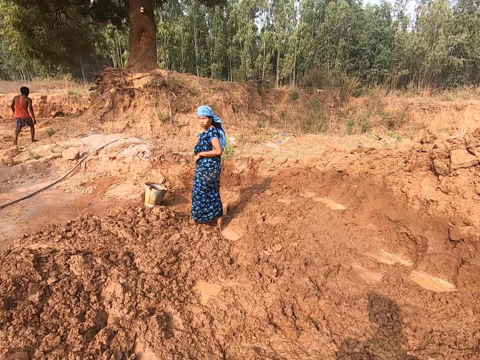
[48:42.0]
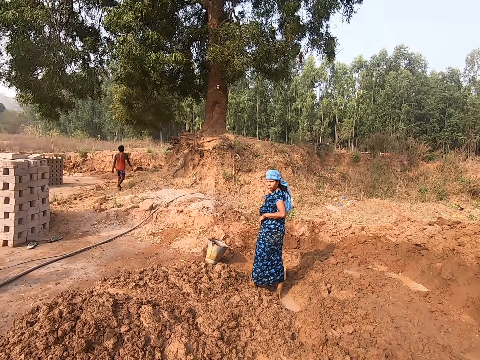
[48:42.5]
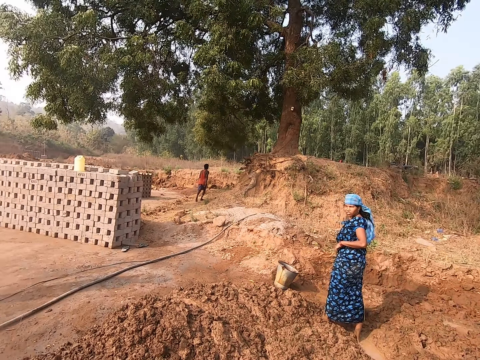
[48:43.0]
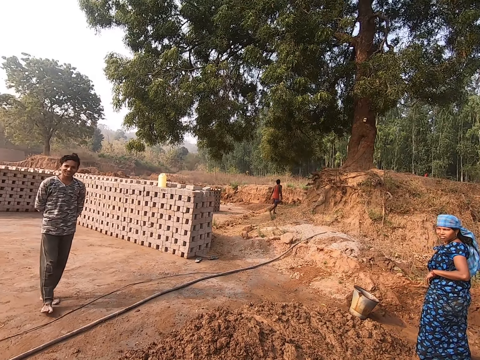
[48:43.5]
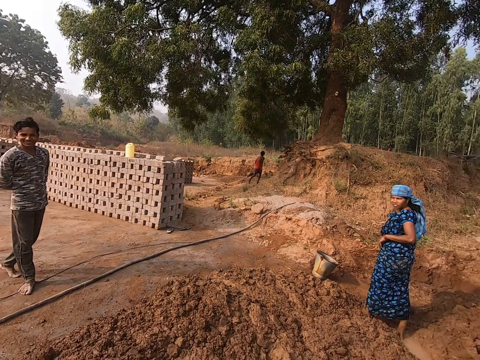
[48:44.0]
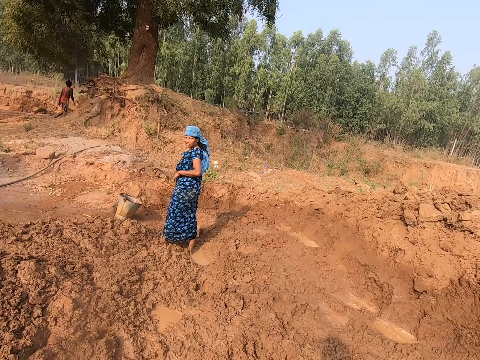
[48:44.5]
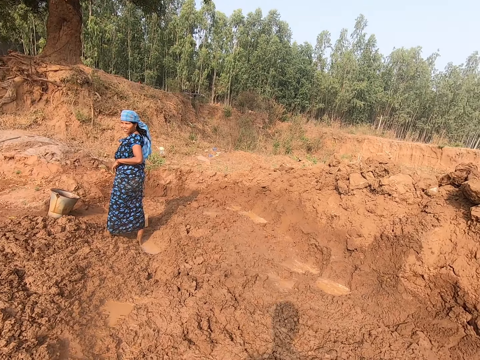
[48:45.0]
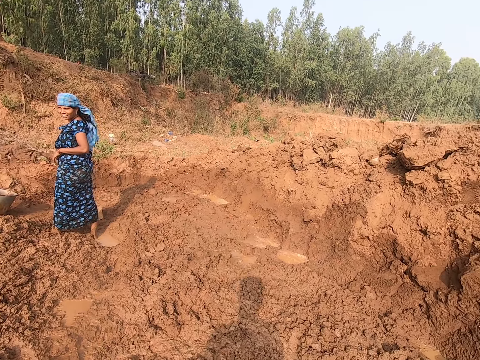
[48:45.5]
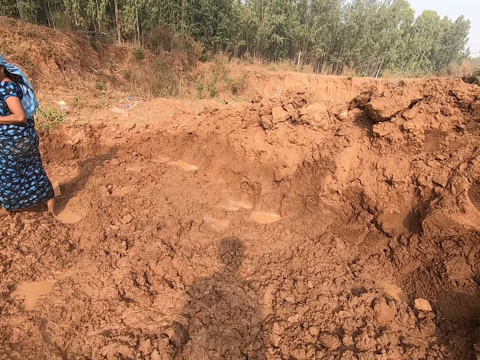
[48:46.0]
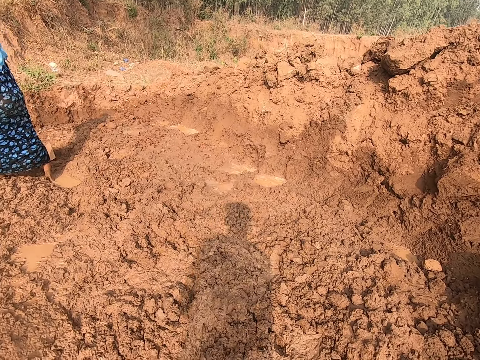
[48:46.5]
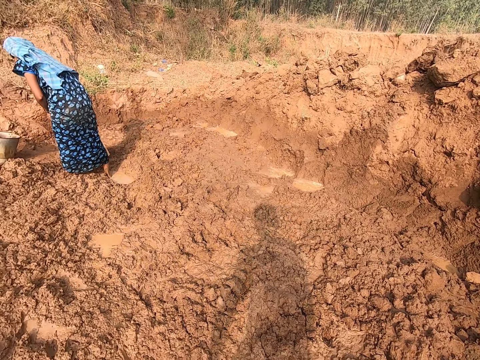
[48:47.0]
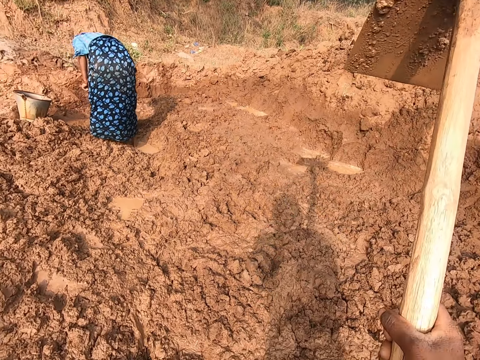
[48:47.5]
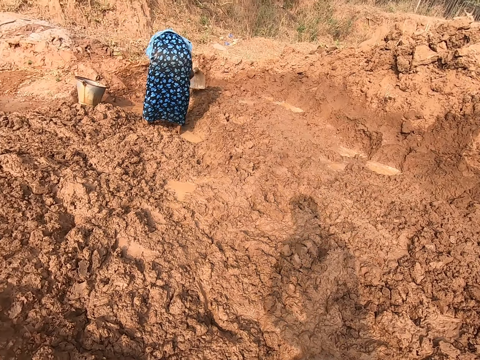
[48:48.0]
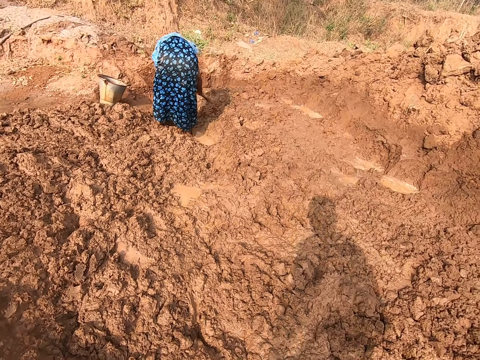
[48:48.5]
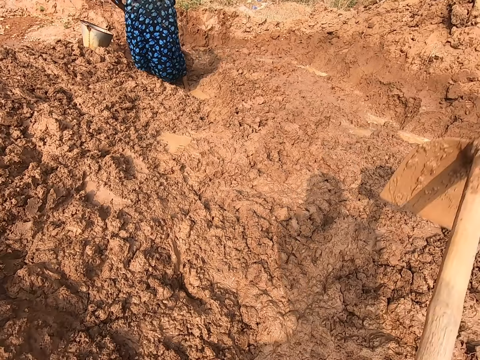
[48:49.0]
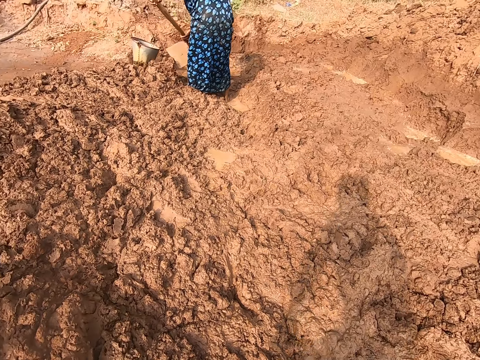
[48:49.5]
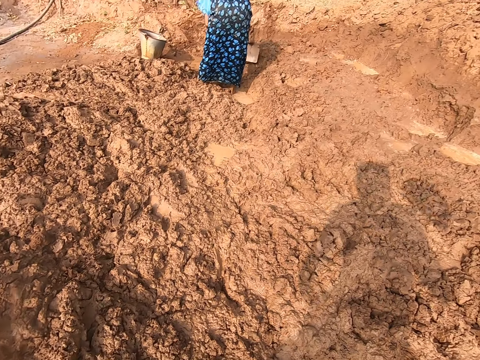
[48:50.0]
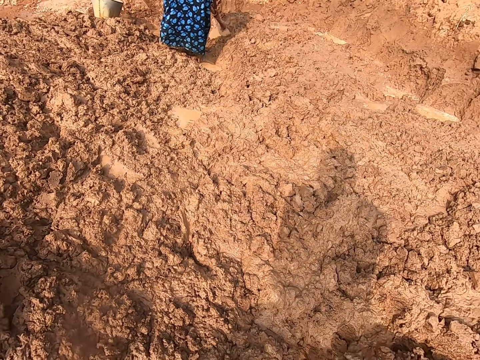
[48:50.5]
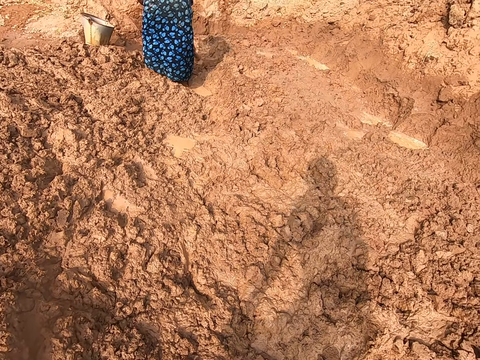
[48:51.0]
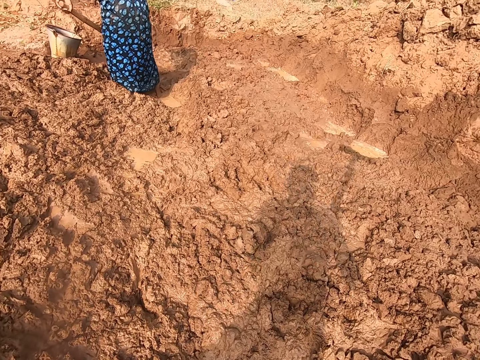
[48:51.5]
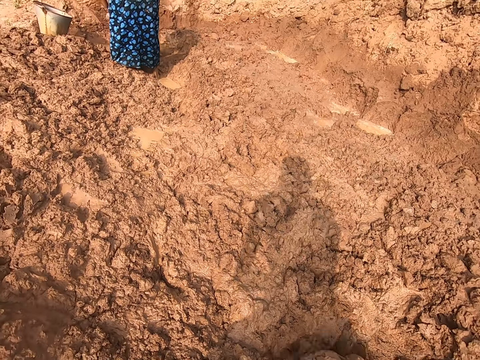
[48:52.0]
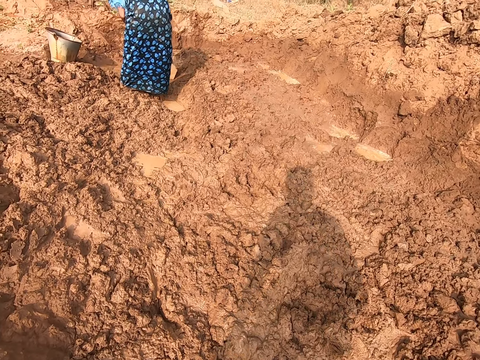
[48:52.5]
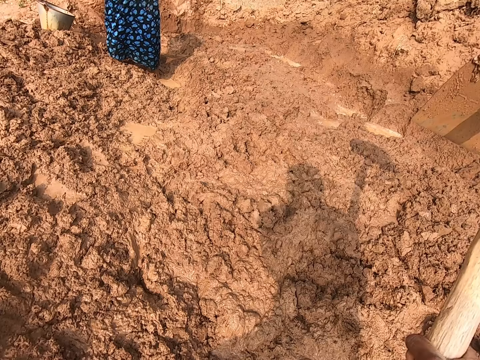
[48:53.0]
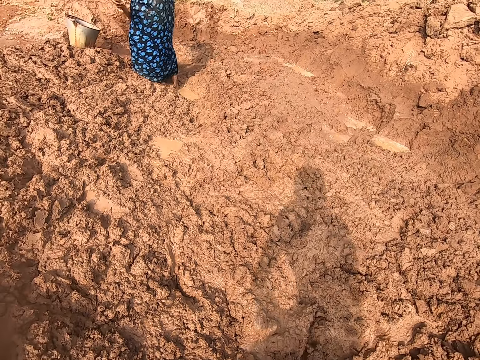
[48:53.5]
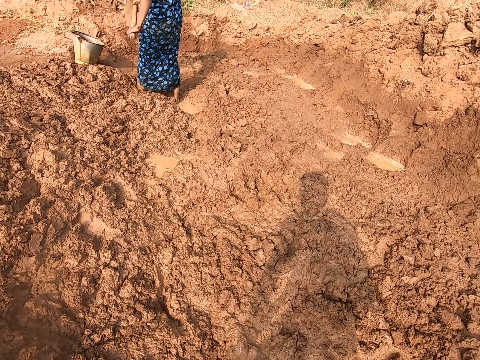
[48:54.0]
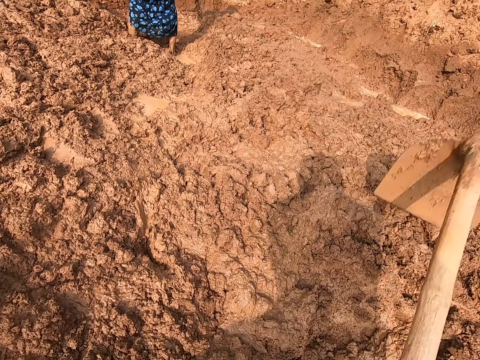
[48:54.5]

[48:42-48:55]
A man converses with another man and a woman. The camera wearer looks around. He holds the digging saw with both hands. He digs sand from the ground with the digging hoe in his hands. The woman digs sand from the ground with the digging hoe in her hands.

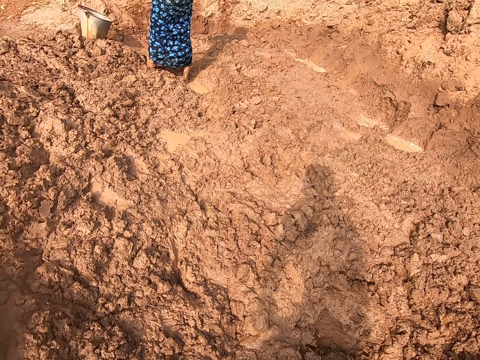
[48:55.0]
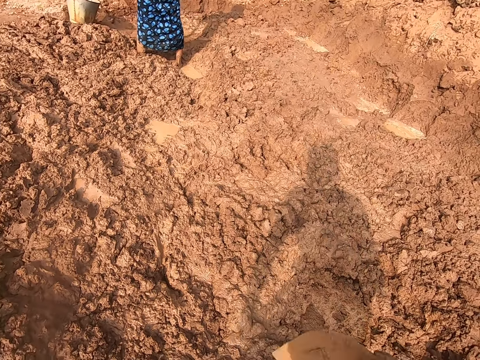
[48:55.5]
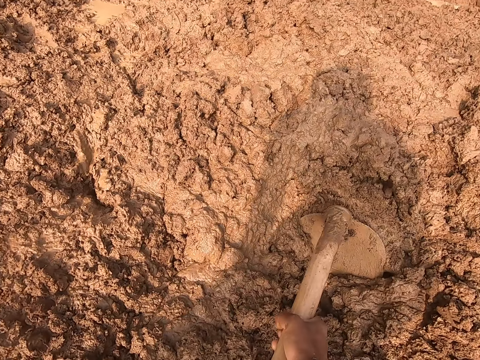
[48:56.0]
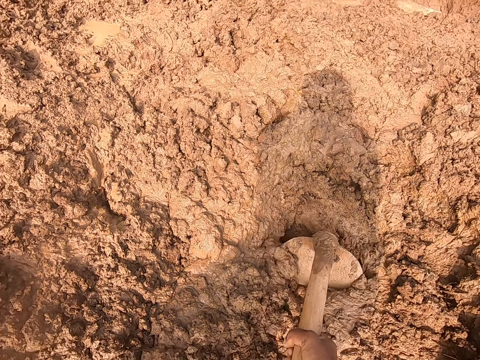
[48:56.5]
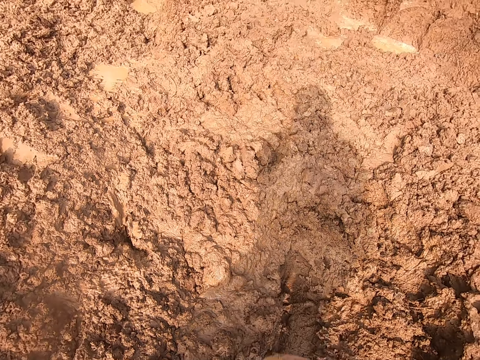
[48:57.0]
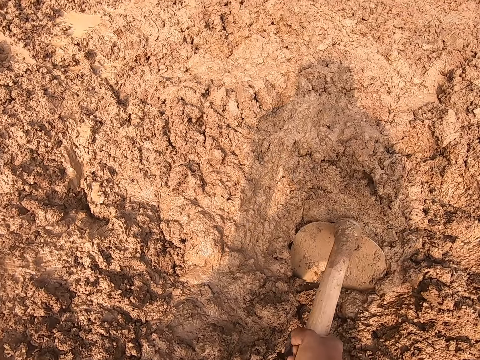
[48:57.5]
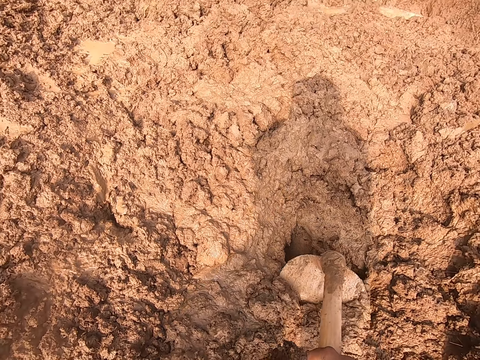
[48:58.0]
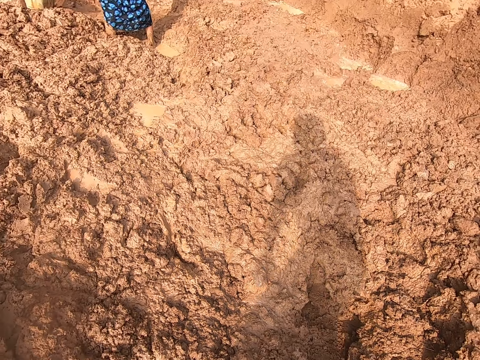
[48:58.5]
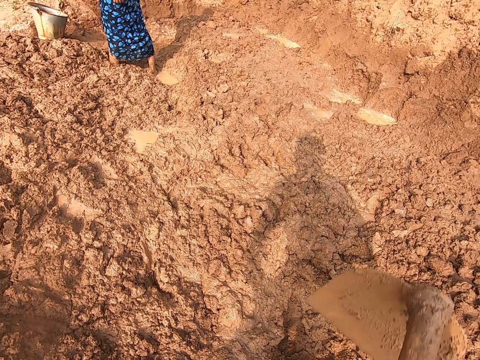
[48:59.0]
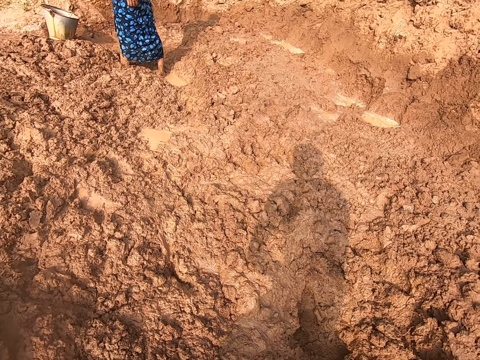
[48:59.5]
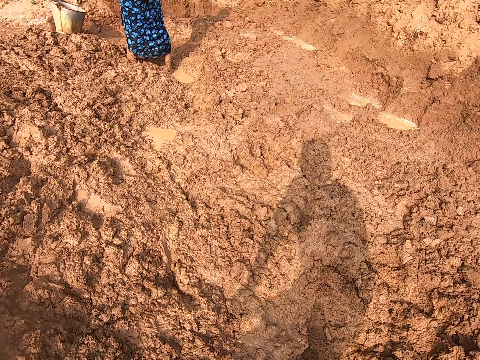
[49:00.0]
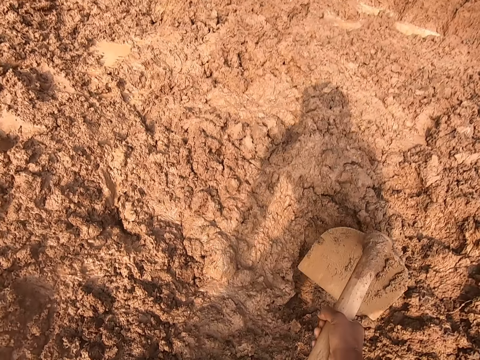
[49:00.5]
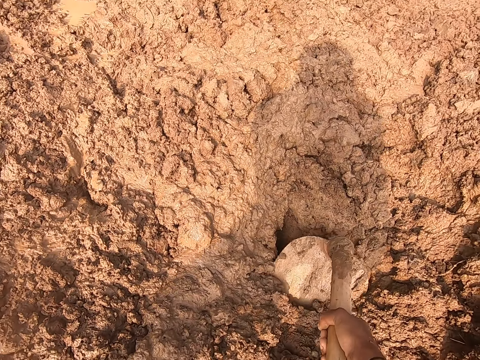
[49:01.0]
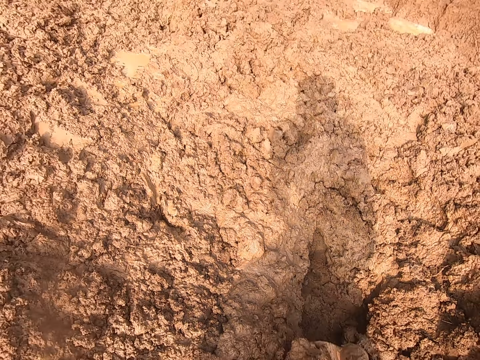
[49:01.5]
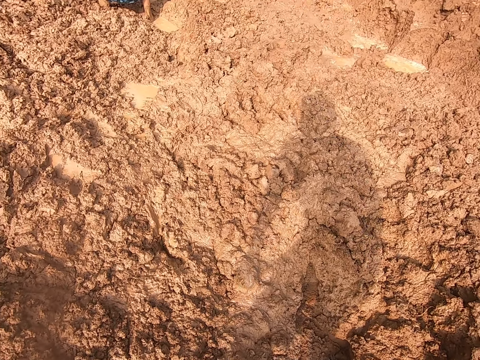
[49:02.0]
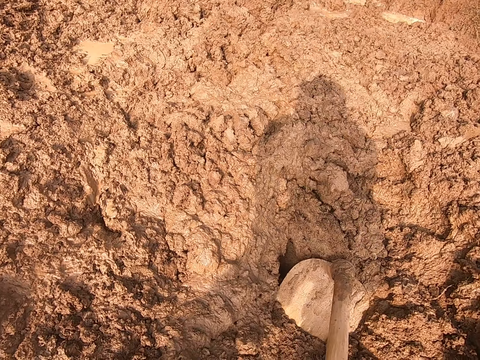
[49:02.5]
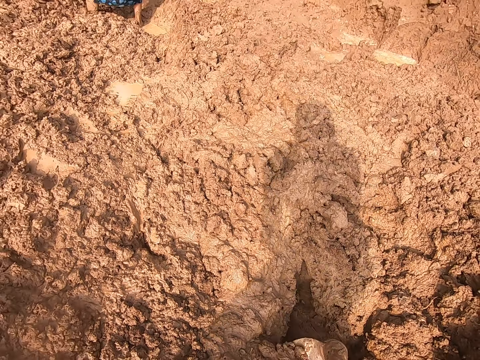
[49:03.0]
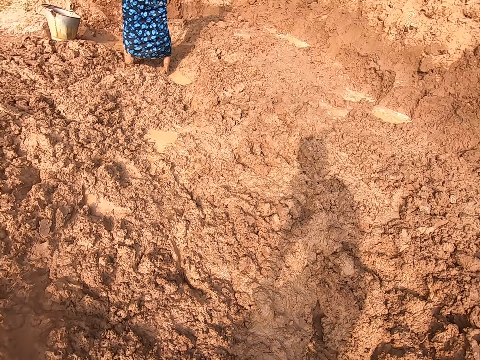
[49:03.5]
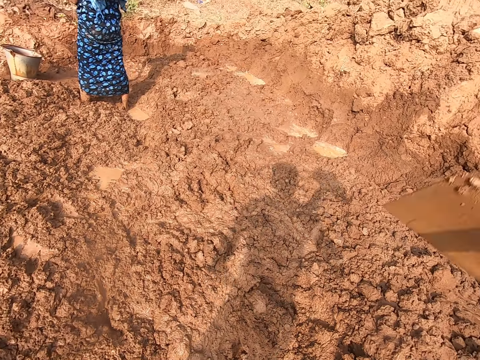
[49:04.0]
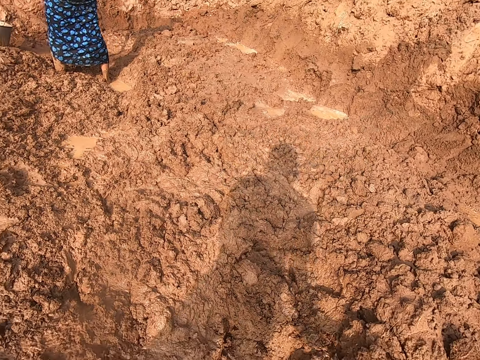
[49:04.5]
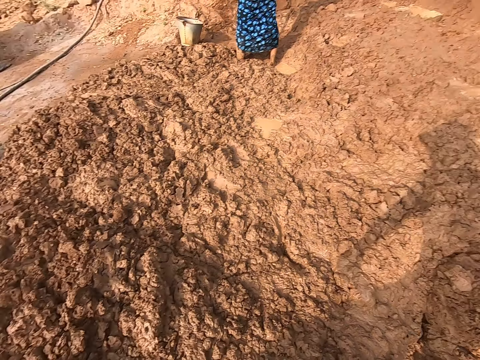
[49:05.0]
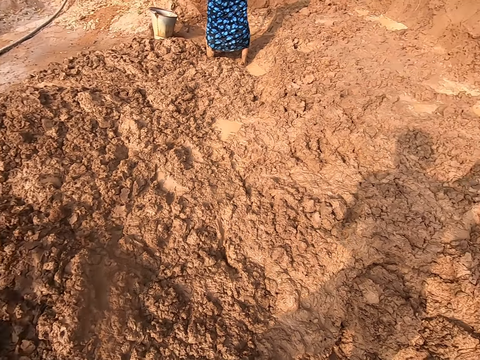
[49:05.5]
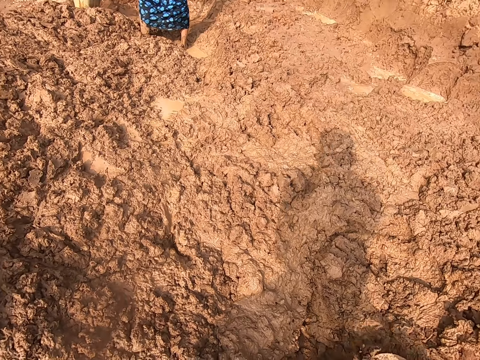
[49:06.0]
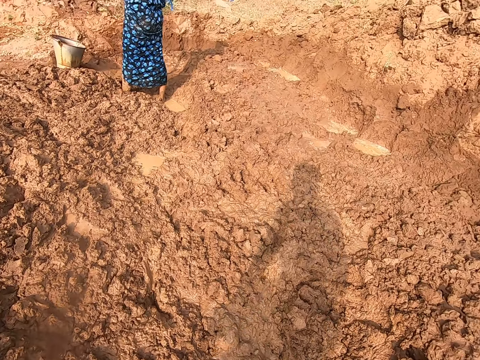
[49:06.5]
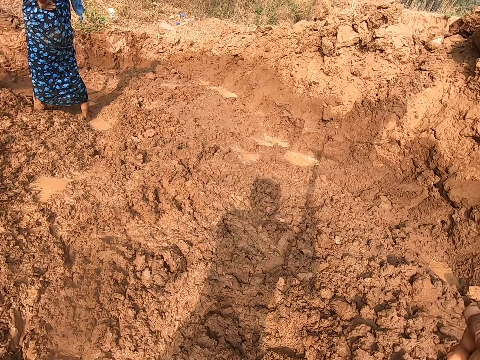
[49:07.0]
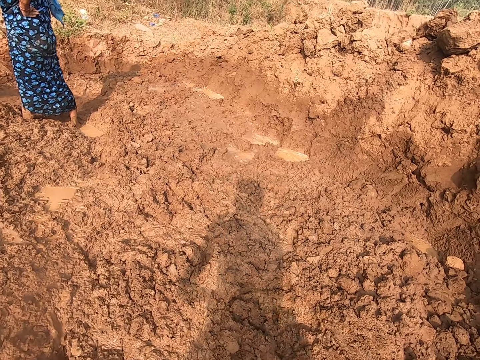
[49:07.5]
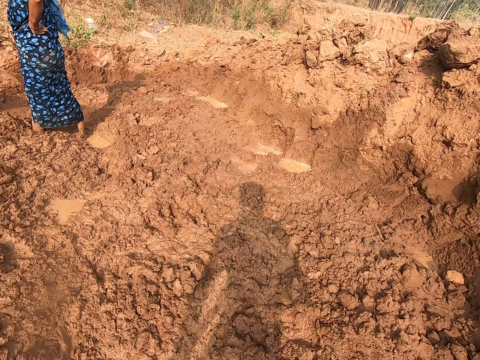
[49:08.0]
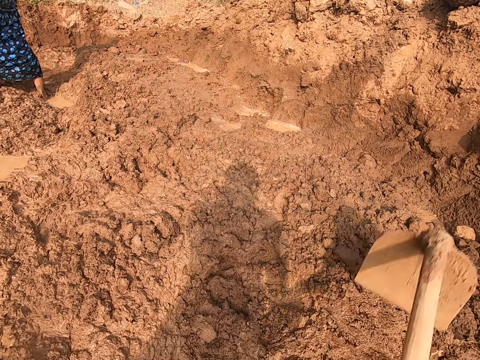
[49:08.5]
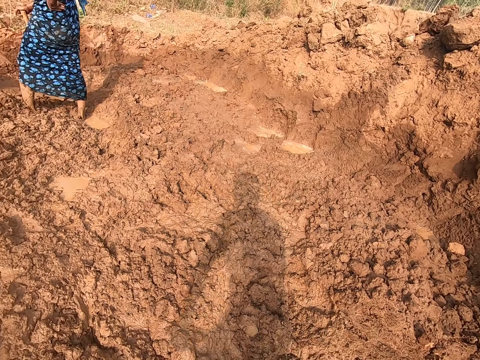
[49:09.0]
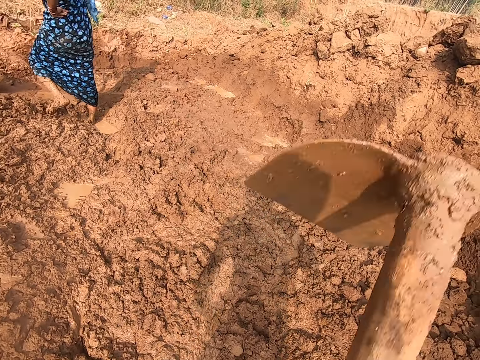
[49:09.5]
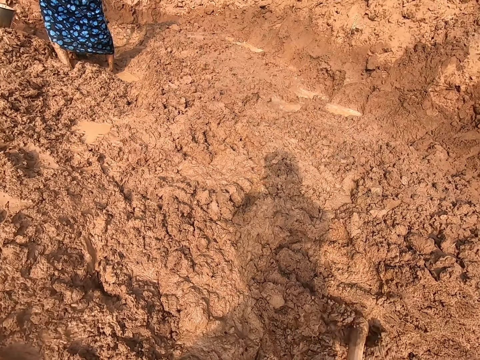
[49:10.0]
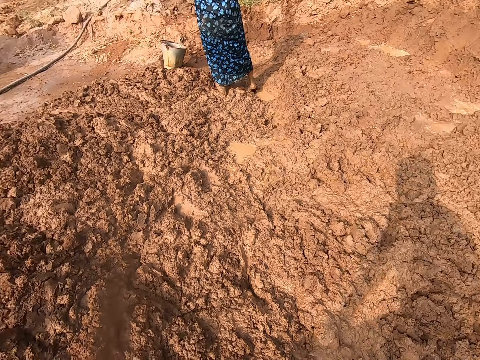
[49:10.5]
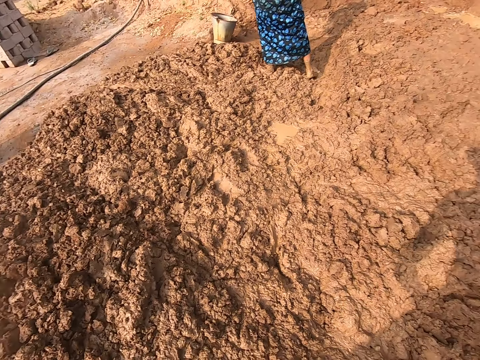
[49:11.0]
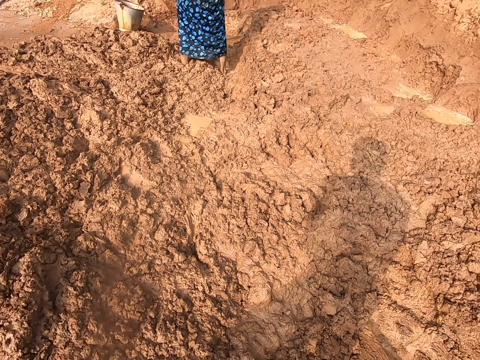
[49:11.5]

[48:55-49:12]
The camera wearer gathers soil with a hoe. They dig soil.
